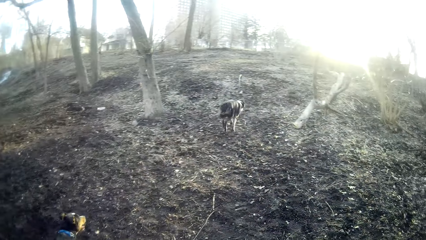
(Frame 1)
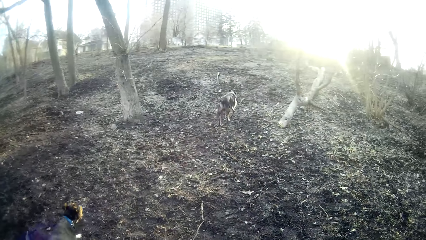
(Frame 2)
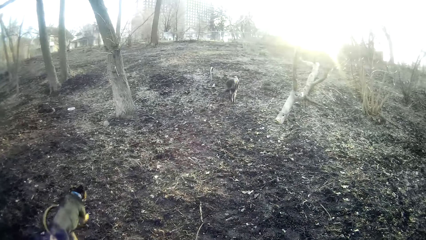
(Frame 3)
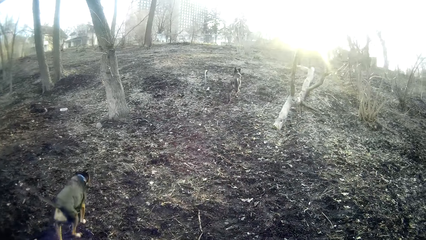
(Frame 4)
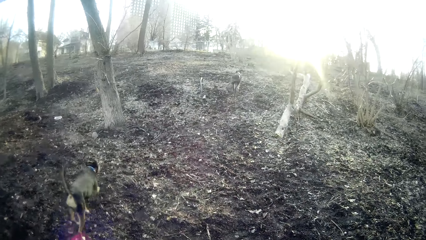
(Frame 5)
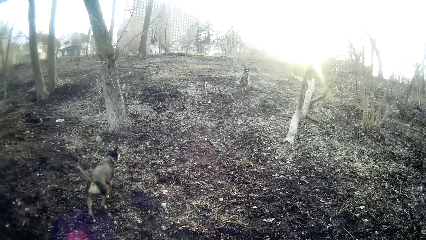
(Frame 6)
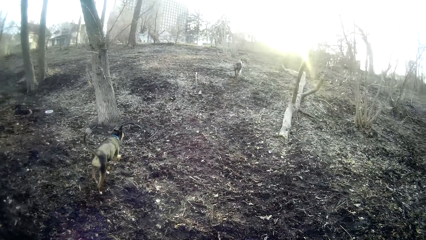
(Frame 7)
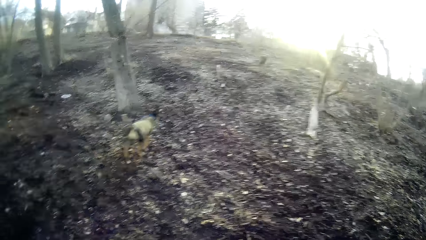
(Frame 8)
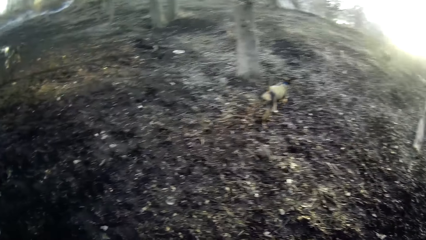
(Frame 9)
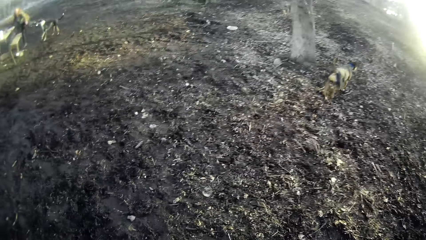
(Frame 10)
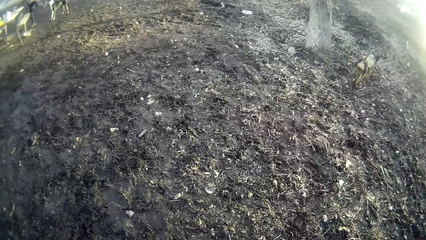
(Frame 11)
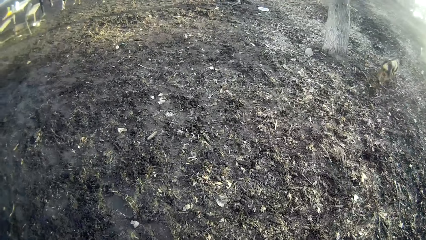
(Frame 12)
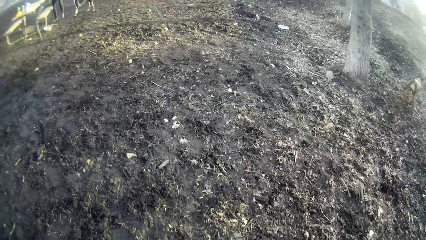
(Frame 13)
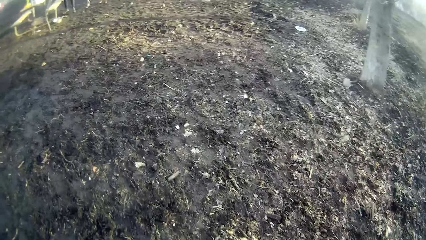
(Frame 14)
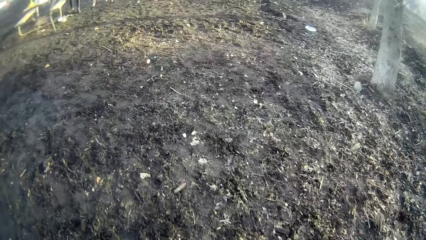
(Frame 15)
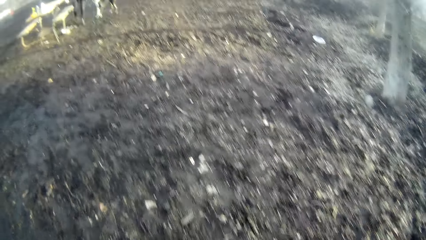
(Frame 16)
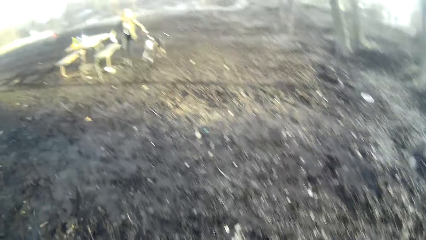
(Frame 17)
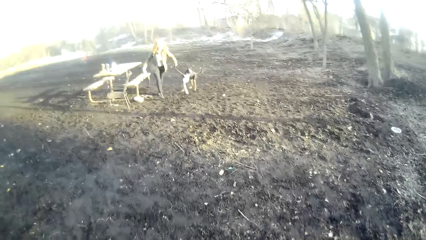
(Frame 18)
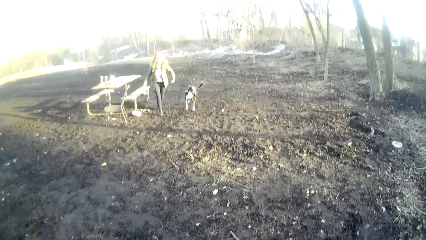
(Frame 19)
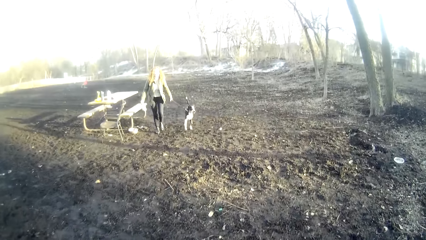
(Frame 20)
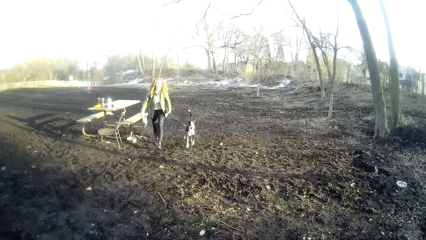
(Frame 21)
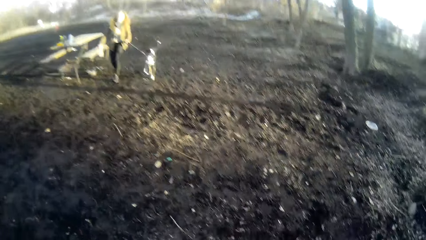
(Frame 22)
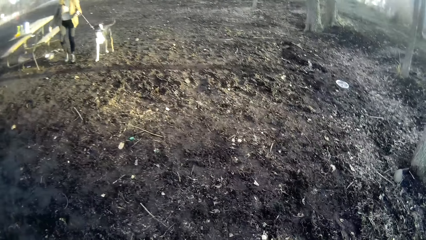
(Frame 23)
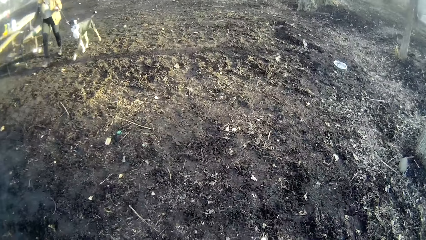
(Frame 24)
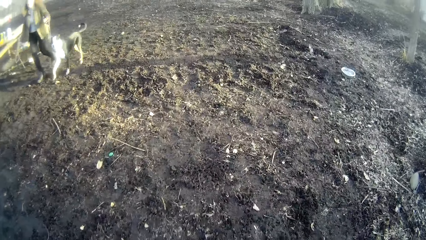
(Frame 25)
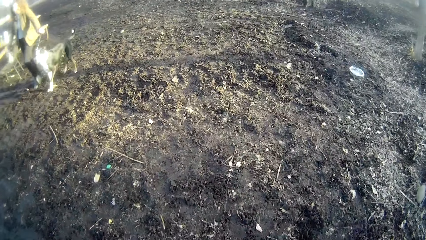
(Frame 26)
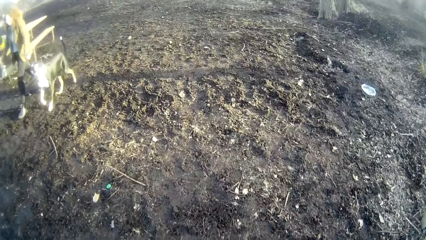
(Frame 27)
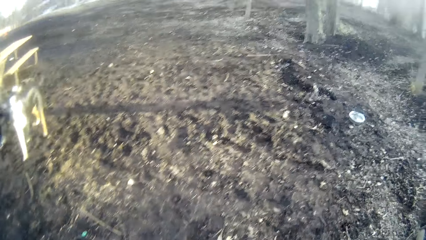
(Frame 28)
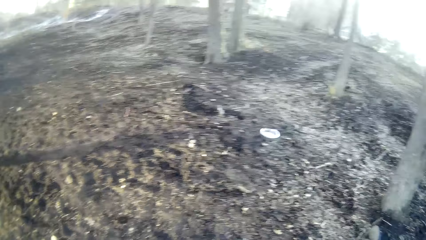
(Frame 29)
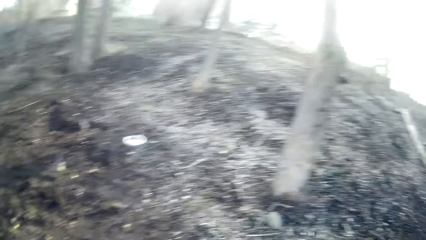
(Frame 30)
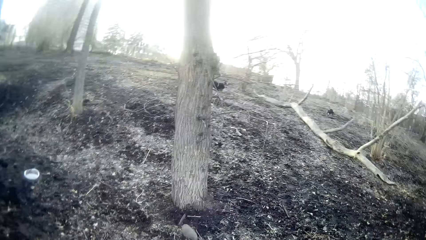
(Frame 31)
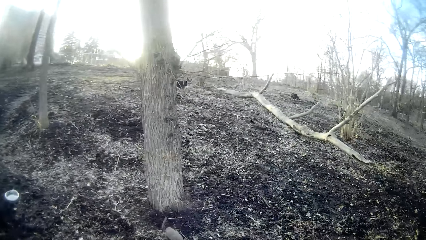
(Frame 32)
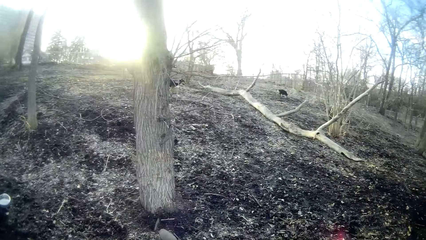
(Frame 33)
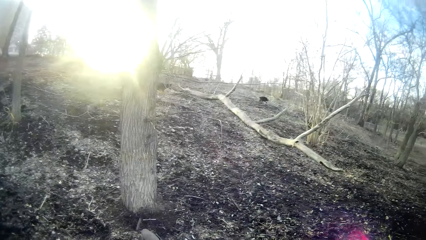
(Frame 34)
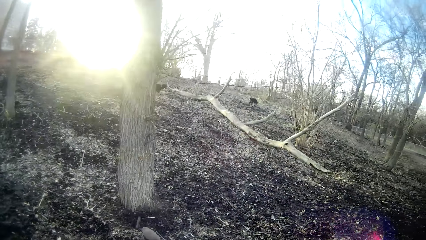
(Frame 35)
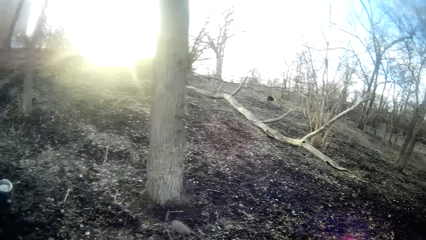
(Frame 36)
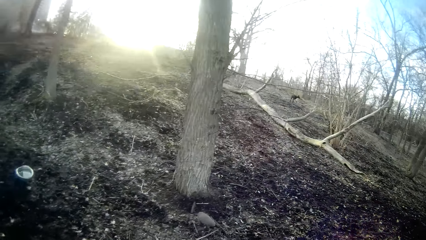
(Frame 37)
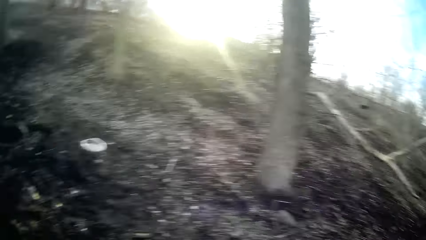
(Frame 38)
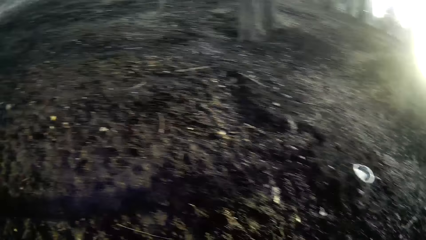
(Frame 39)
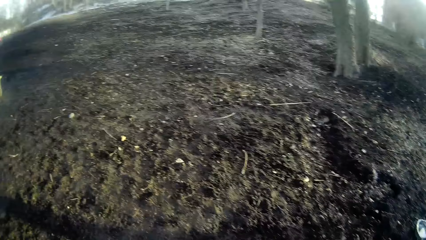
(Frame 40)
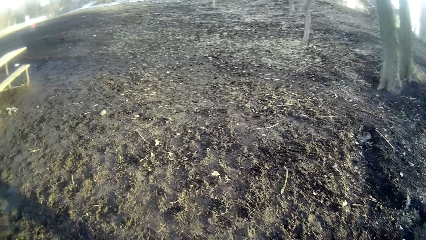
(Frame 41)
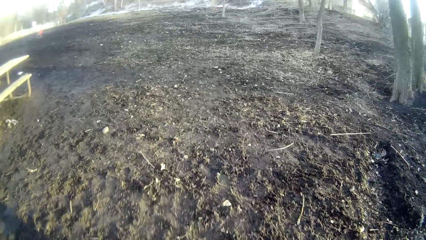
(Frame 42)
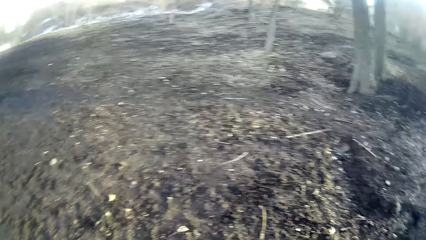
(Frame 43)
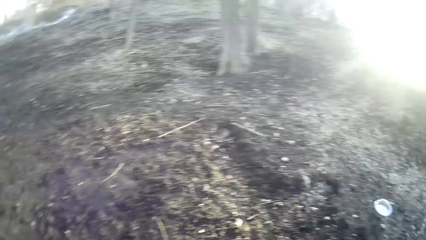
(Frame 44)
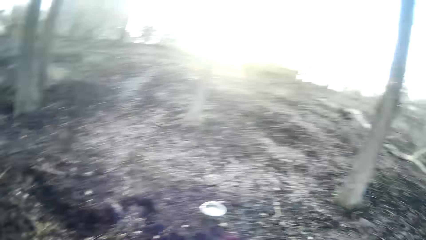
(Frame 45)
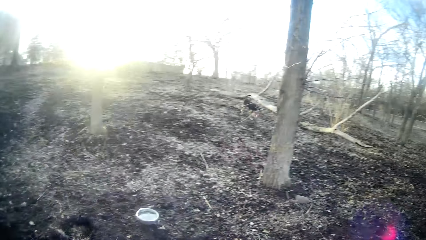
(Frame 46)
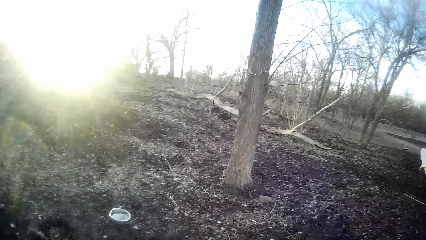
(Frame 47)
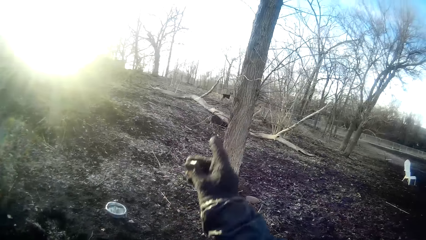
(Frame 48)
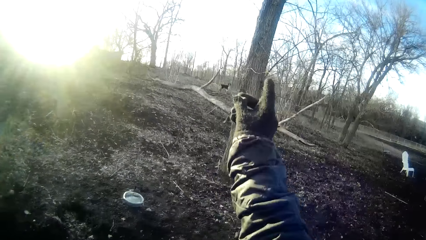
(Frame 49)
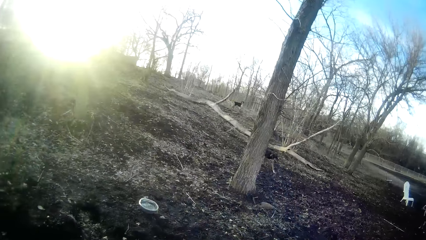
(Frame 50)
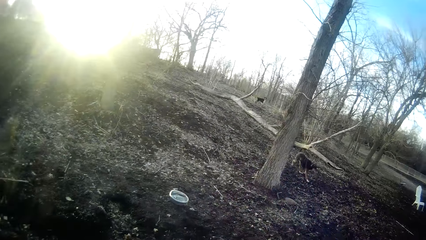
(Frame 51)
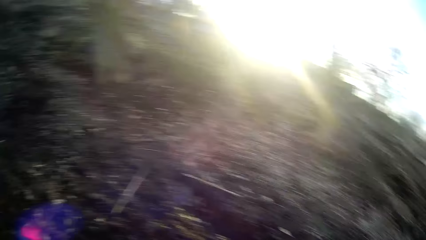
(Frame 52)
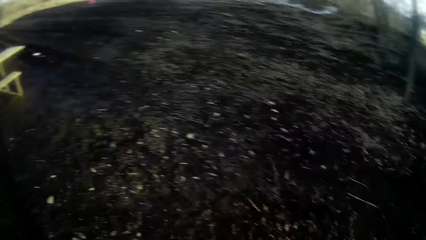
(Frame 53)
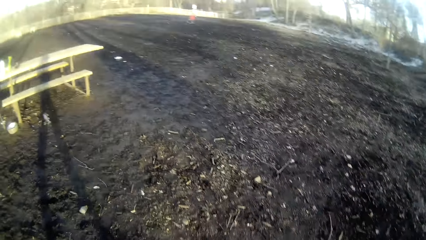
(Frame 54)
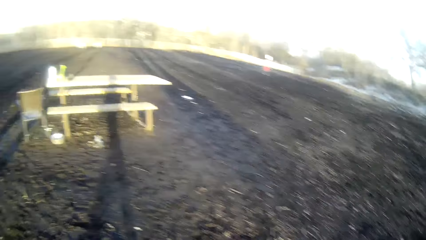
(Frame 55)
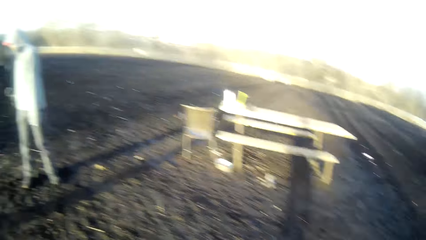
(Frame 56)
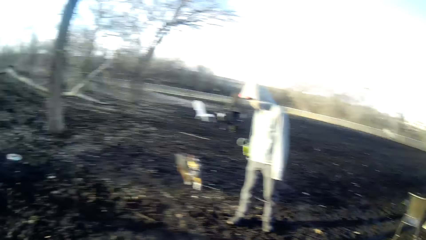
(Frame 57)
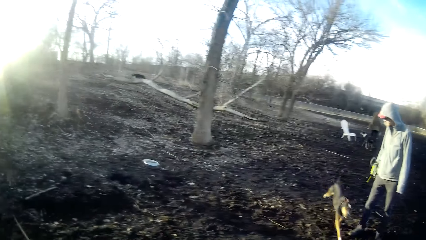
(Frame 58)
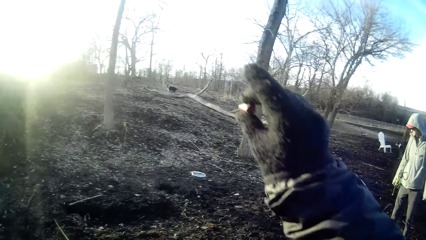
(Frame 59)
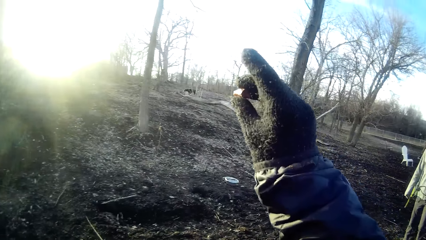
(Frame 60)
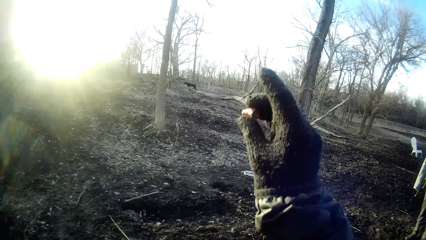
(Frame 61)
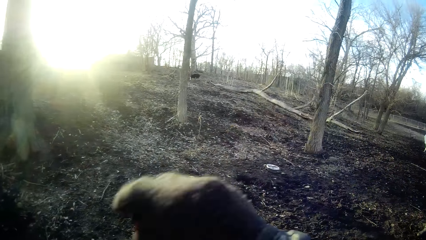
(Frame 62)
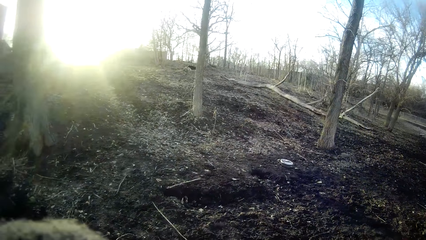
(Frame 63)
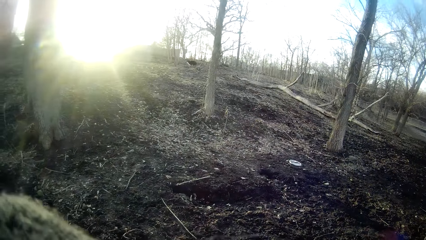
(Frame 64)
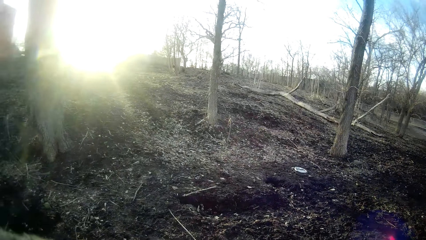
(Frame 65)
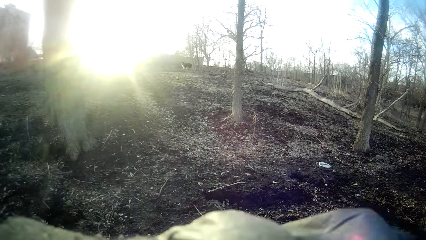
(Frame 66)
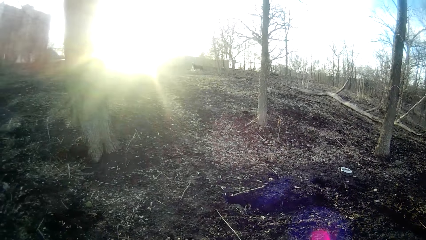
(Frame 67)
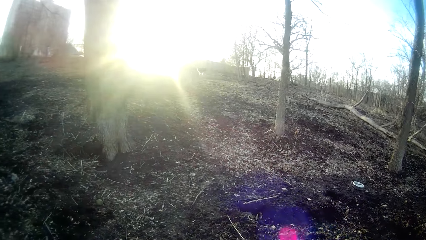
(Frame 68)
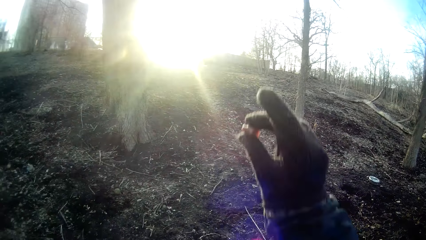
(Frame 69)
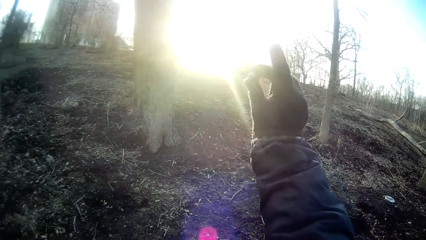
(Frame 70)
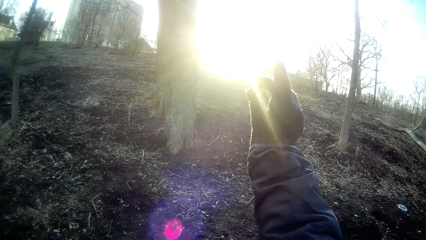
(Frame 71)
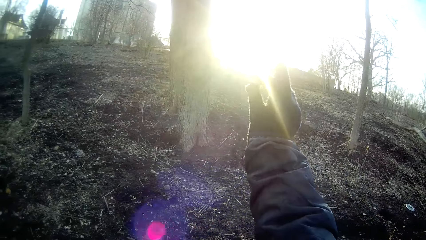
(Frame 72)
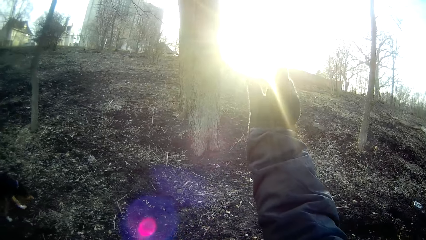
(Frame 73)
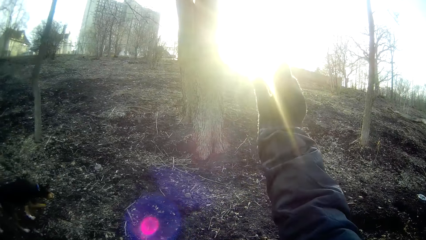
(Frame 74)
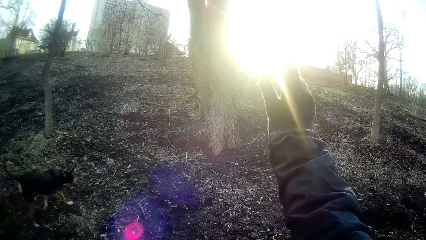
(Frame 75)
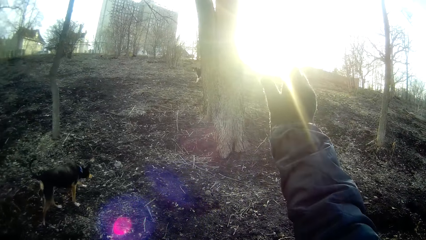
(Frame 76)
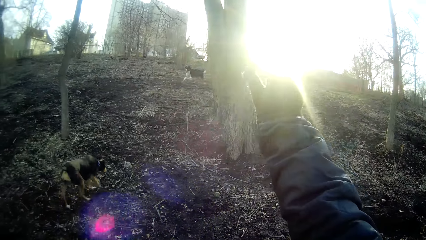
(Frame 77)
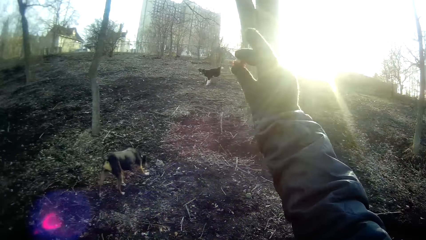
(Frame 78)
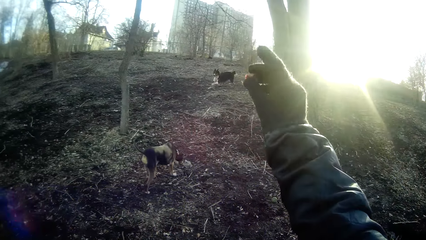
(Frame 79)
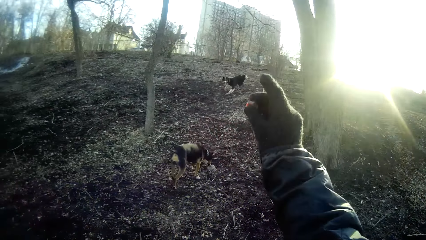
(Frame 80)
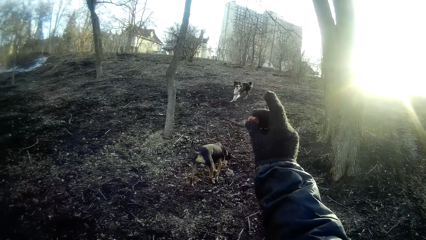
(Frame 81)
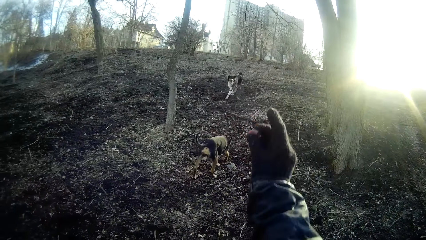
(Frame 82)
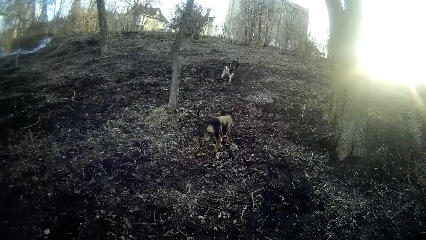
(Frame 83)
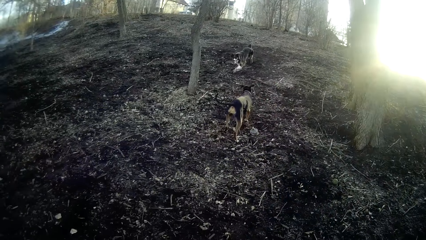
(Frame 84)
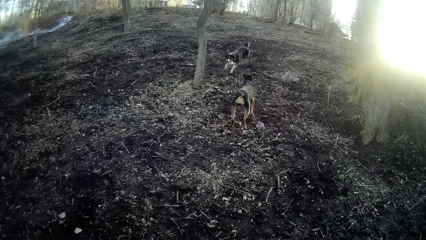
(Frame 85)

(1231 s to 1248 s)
The dog walks around the field. A woman holds another dog with a leash. The woman walks the dog around the field. The camera wearer calls another dog. They make gestures on the dog. The dog runs towards the camera wearer. The camera wearer calls the dog.
